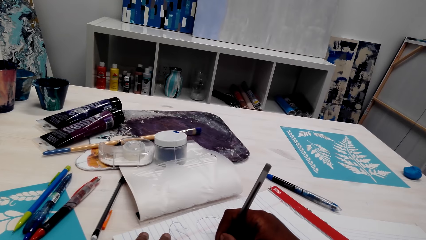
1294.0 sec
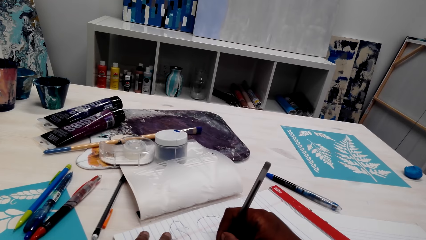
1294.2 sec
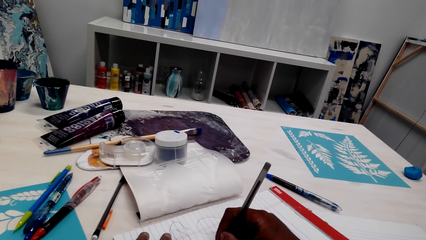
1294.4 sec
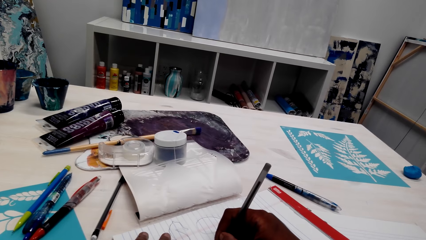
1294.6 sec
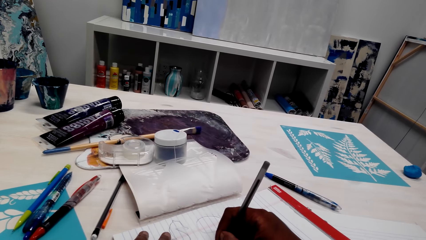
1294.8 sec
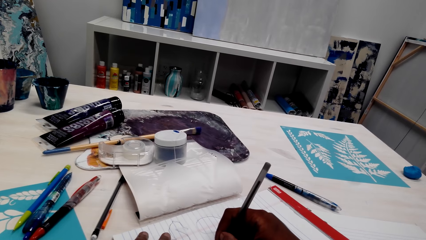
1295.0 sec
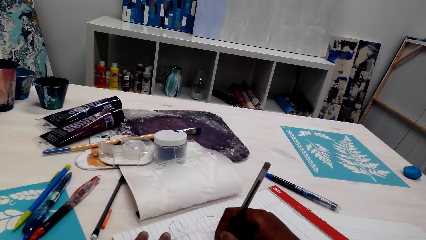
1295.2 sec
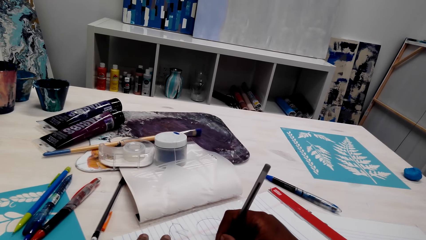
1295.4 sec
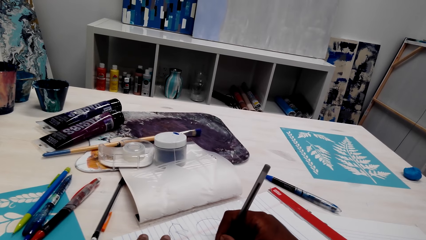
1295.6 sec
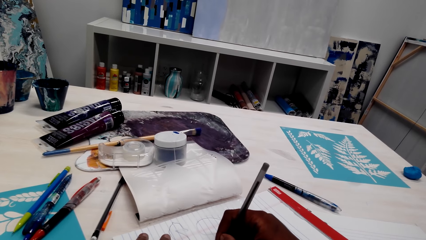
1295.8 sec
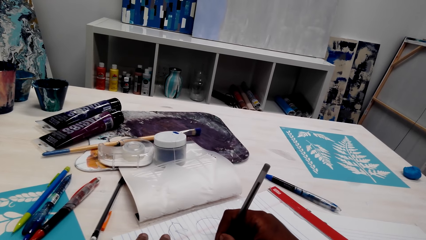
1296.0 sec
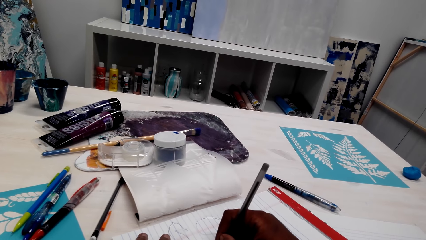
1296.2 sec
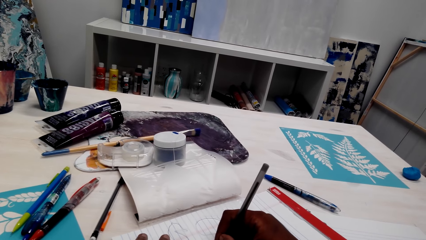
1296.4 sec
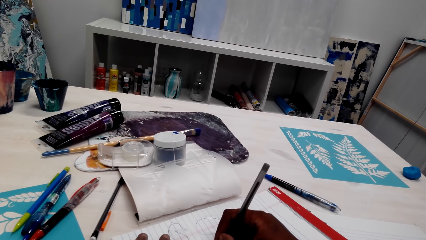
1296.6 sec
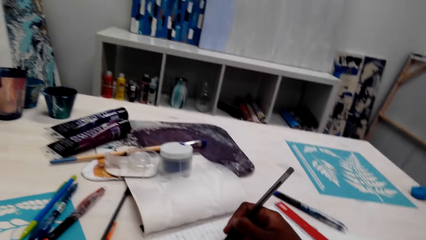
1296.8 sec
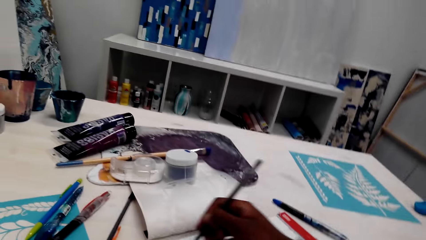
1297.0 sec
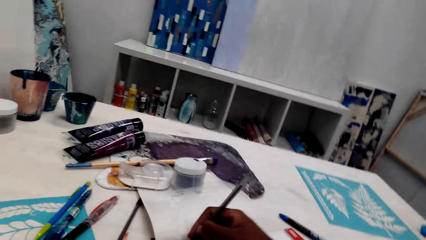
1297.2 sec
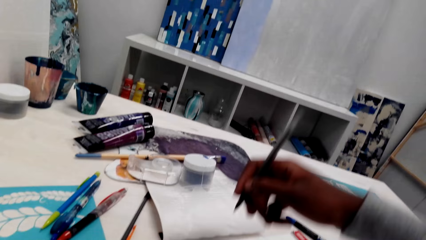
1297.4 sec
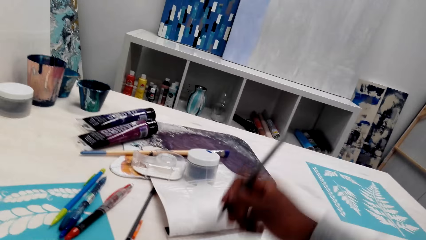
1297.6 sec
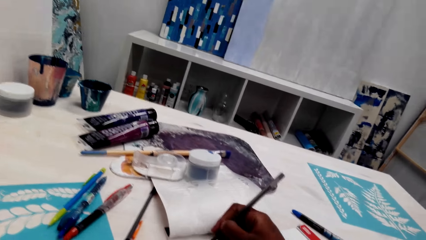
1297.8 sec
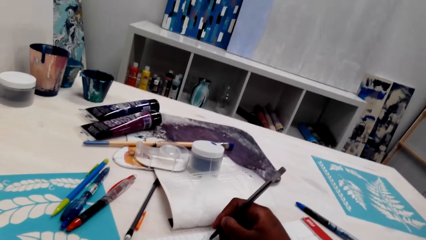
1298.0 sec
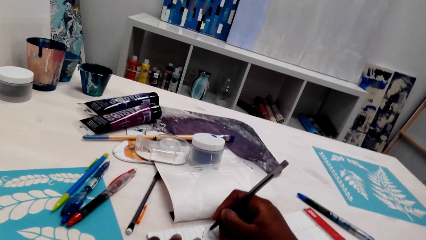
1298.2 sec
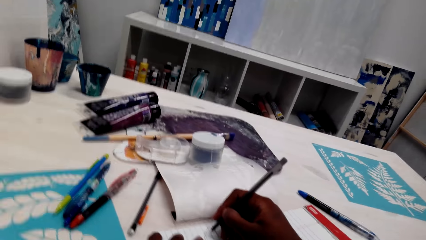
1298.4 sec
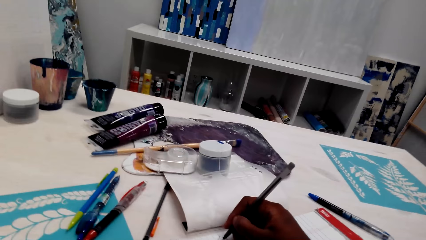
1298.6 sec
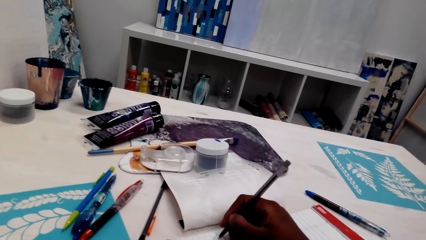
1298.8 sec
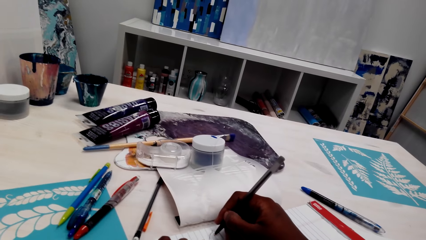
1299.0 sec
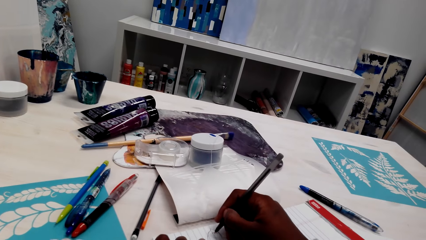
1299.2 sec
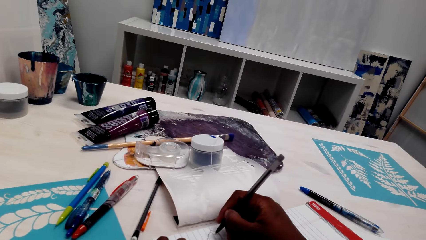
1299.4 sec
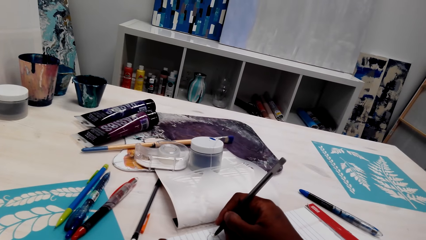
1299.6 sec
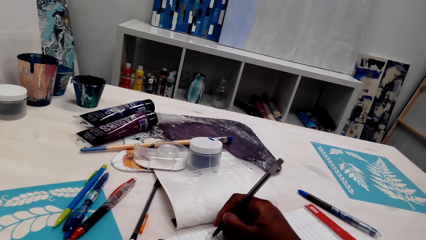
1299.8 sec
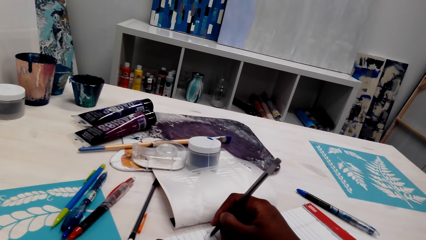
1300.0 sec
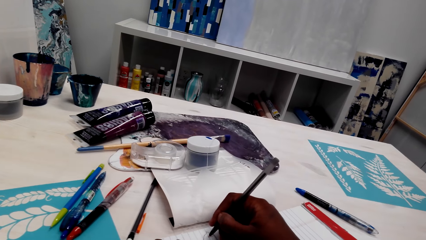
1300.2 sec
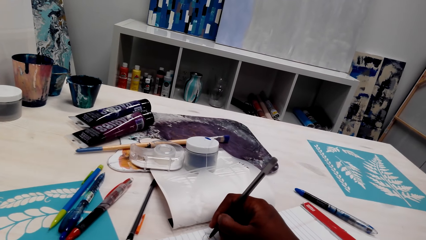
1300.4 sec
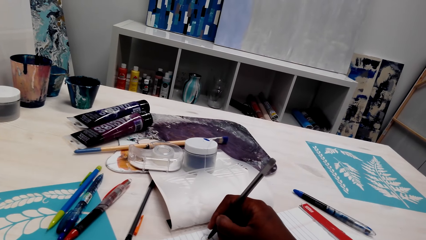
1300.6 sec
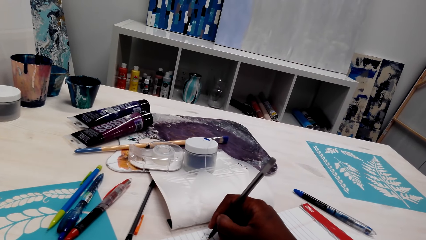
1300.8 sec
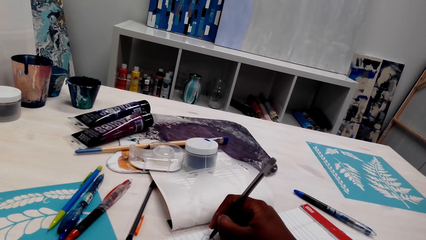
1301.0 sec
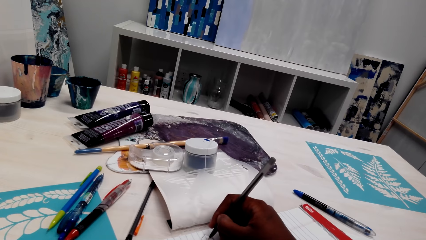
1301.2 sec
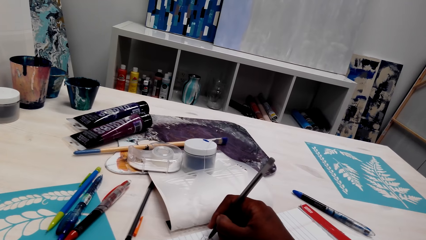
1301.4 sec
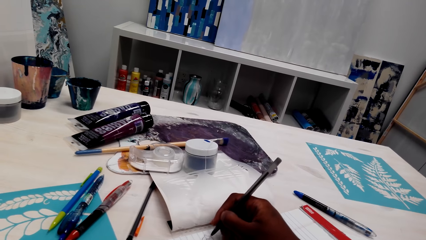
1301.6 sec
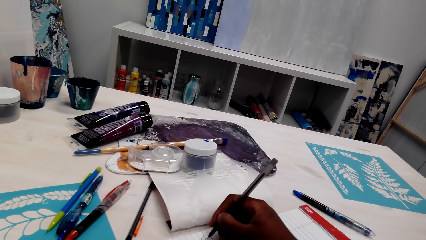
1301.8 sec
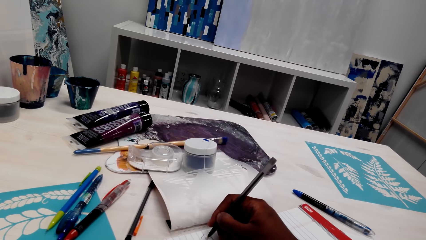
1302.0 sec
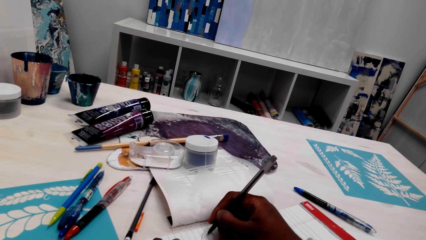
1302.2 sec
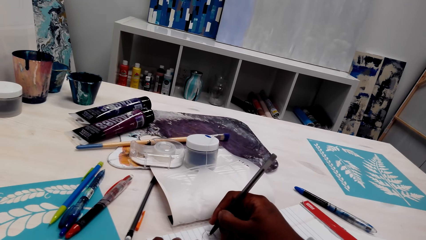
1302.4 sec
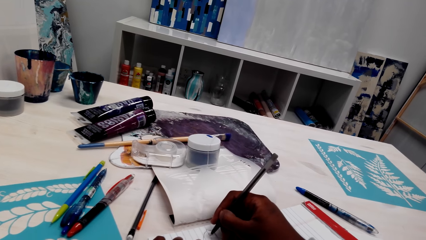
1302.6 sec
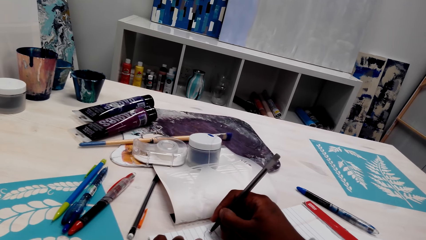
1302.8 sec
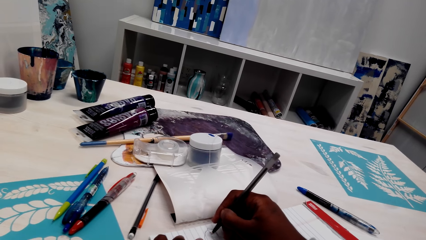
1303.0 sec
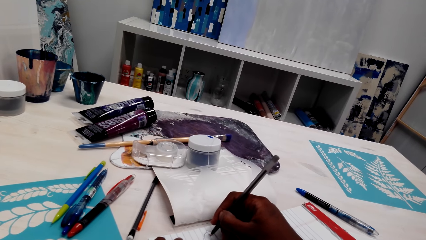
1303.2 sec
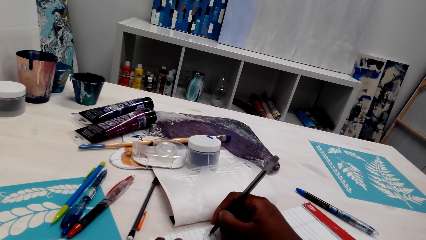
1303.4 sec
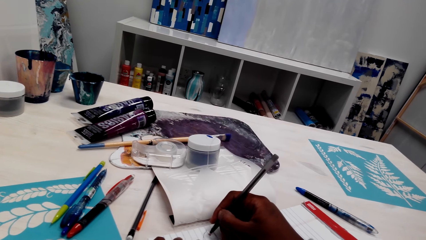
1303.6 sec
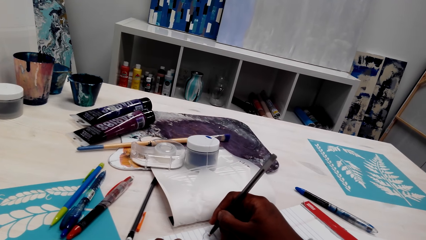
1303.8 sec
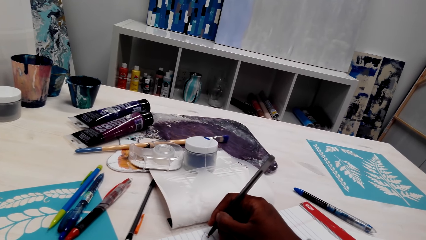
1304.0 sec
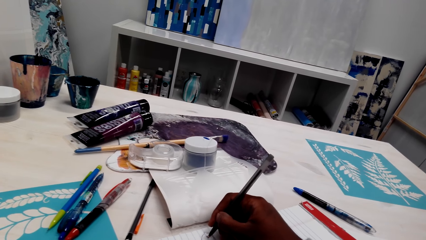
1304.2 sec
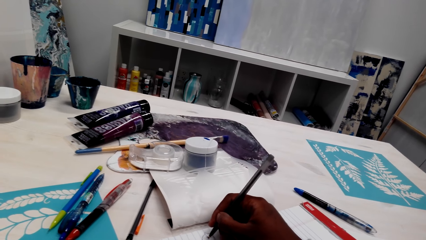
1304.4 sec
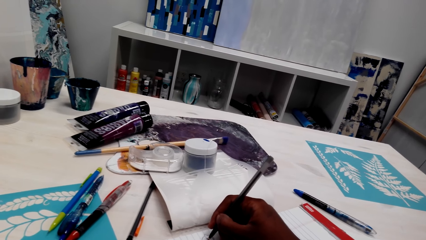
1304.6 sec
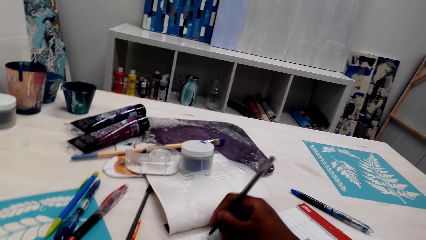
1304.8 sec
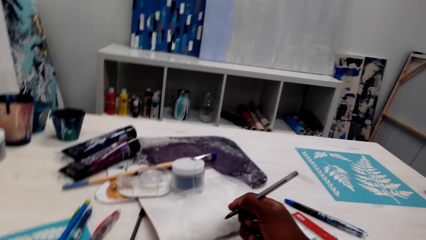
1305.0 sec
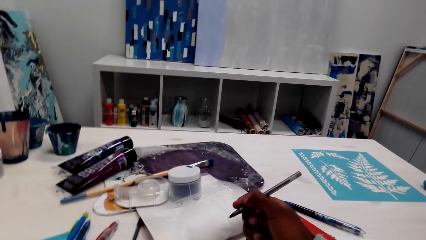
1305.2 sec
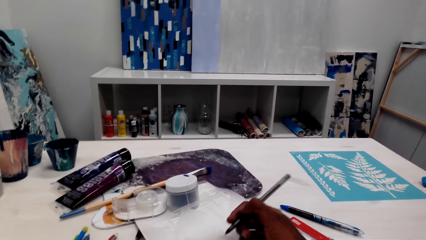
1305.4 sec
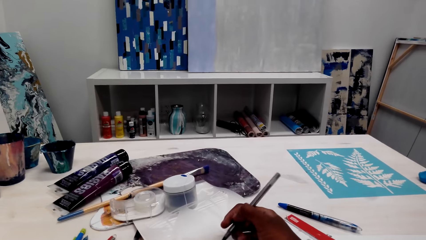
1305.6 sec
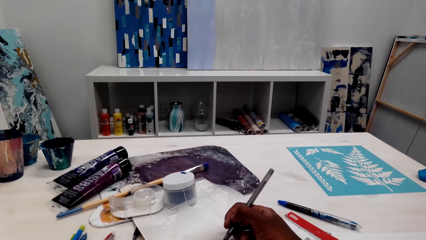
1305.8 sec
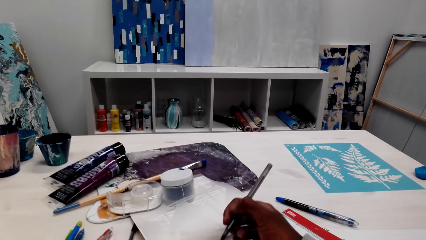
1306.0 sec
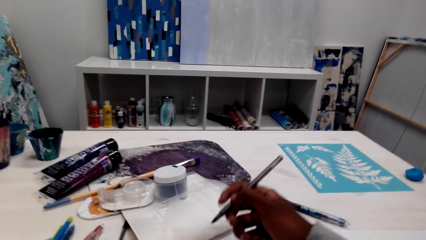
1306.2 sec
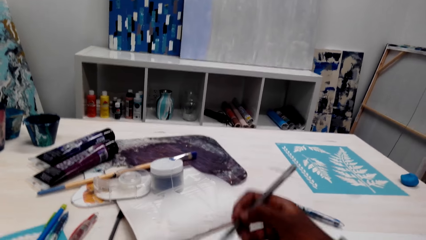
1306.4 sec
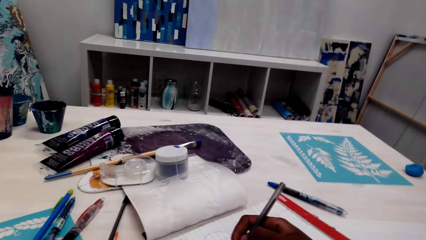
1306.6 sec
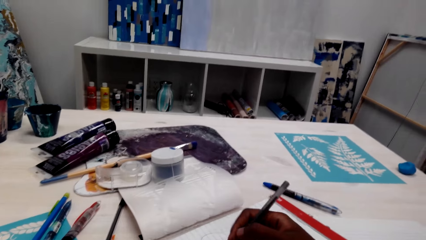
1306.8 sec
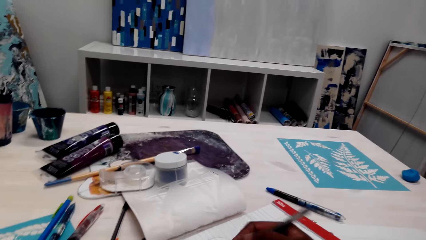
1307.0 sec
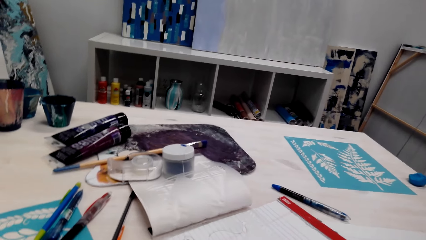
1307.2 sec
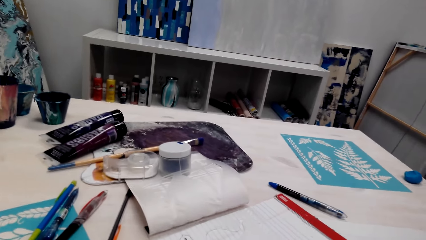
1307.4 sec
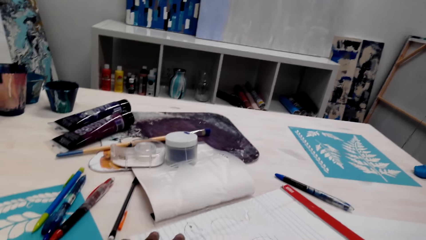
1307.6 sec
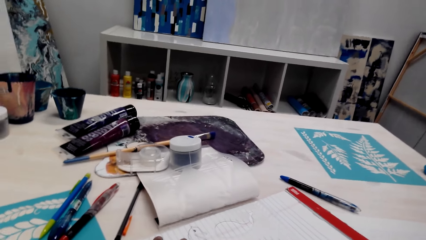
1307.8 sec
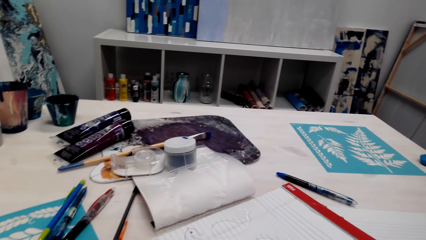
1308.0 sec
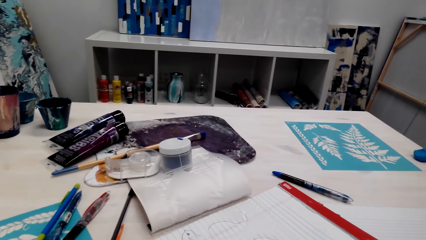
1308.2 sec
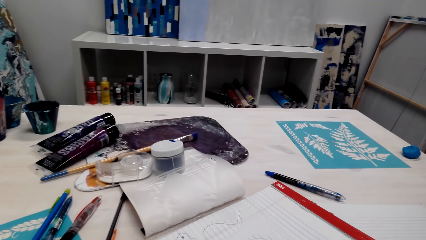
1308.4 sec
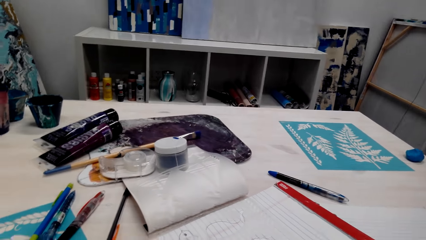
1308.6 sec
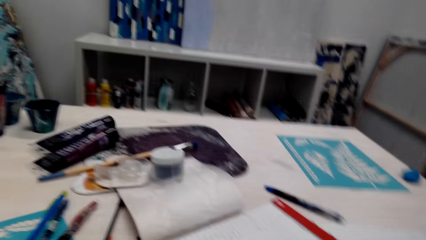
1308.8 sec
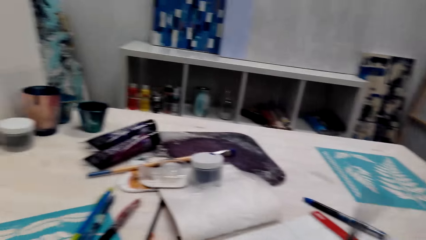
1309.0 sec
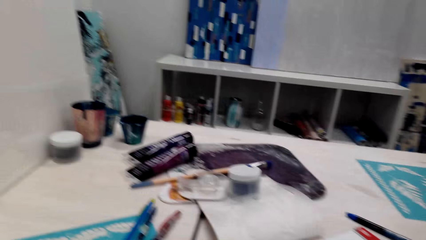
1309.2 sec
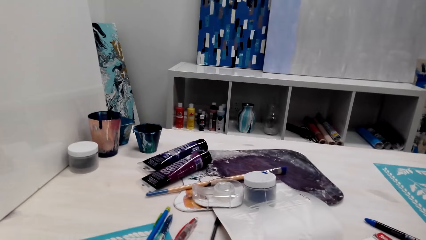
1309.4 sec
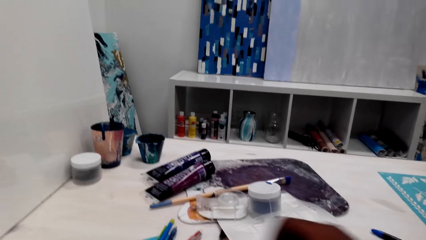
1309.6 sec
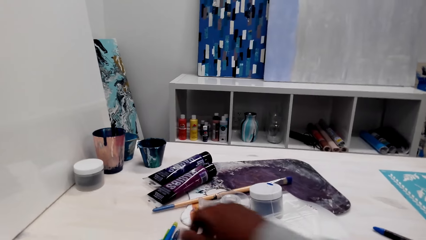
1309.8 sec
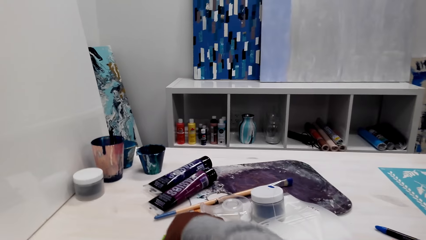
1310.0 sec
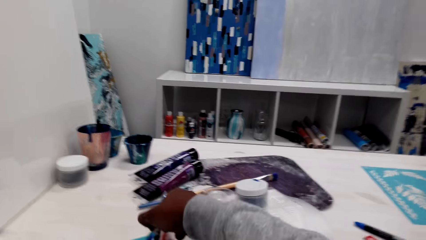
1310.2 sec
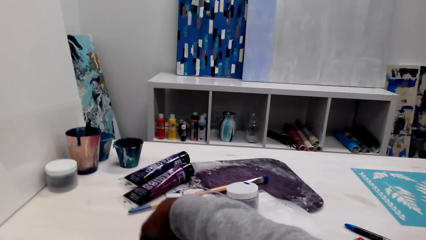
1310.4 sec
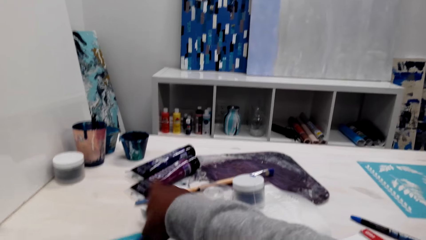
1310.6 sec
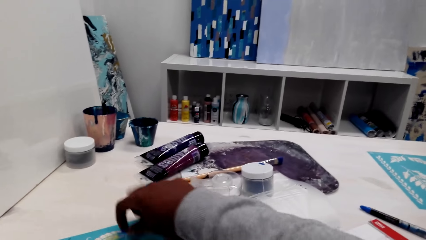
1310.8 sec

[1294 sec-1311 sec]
The camera wearer moves the right hand. They draw on the book. They move the right hand. They draw on the book.
